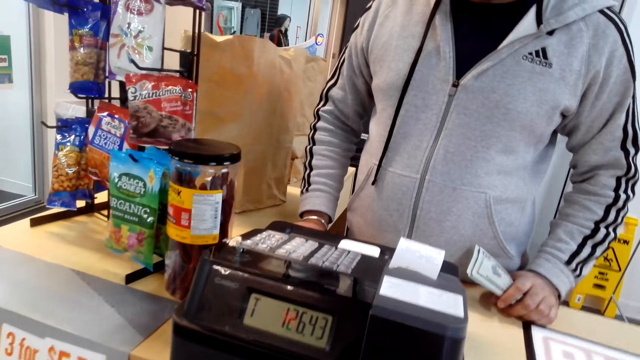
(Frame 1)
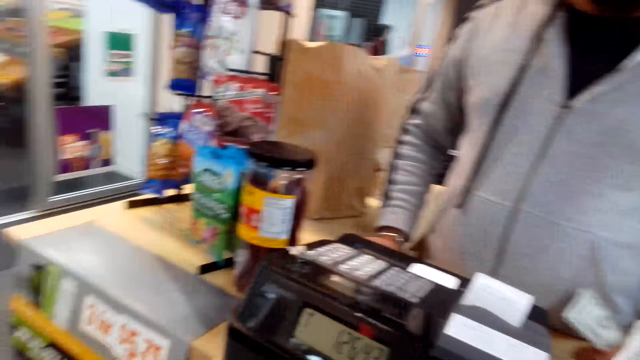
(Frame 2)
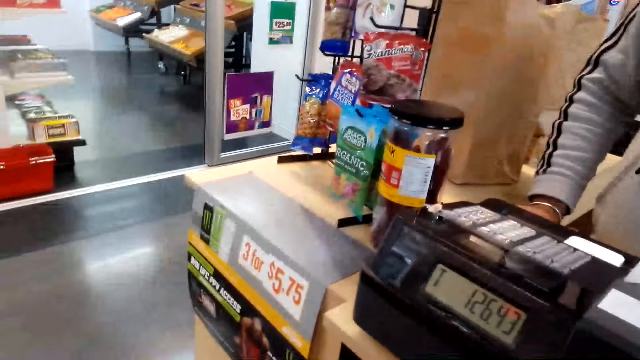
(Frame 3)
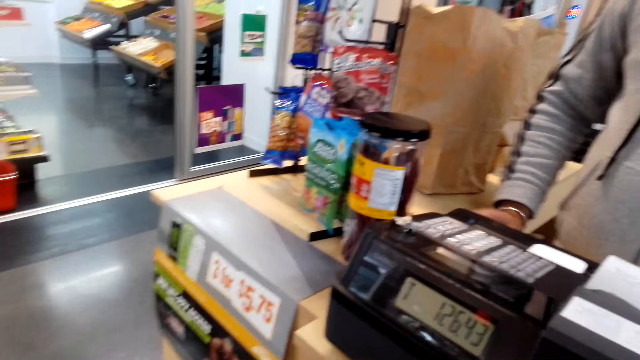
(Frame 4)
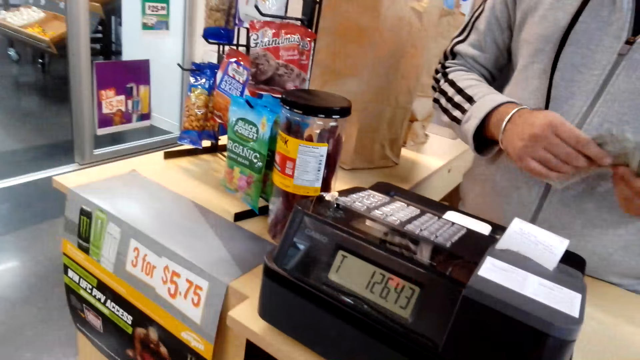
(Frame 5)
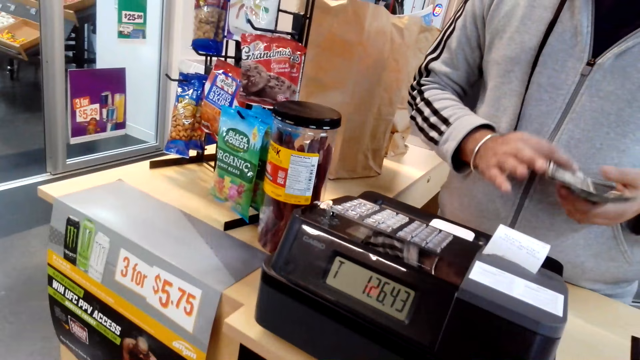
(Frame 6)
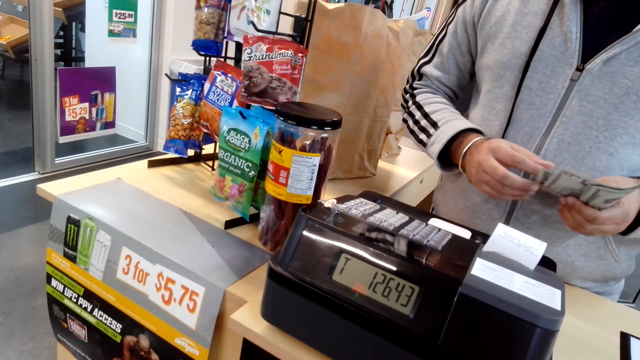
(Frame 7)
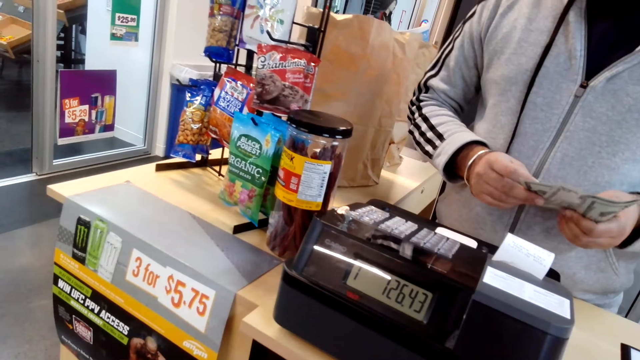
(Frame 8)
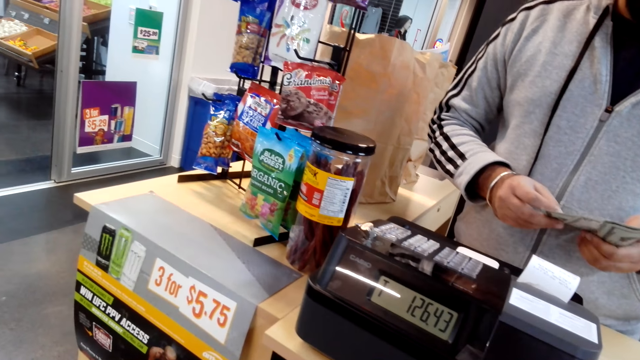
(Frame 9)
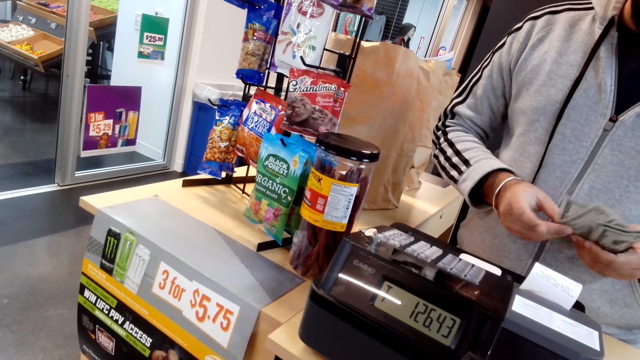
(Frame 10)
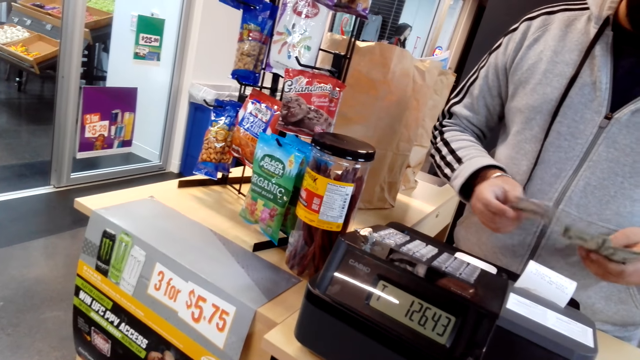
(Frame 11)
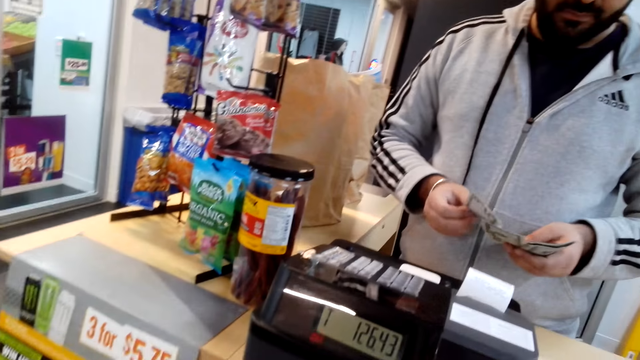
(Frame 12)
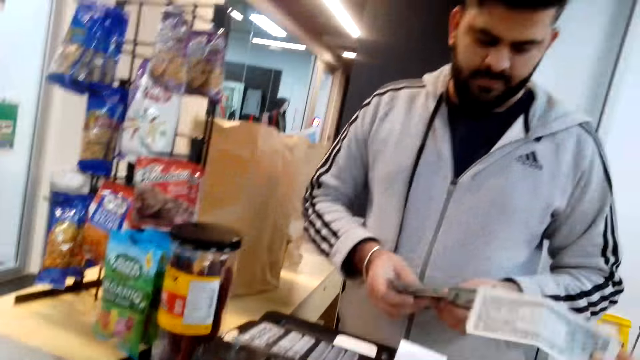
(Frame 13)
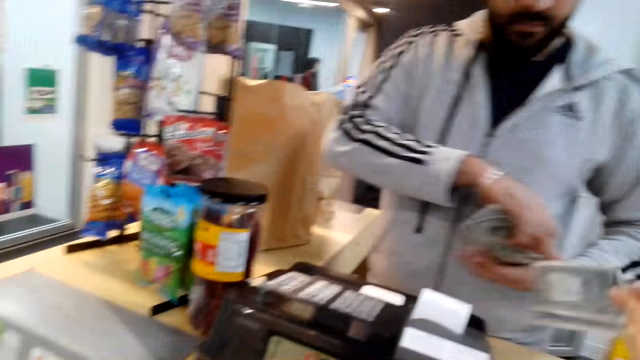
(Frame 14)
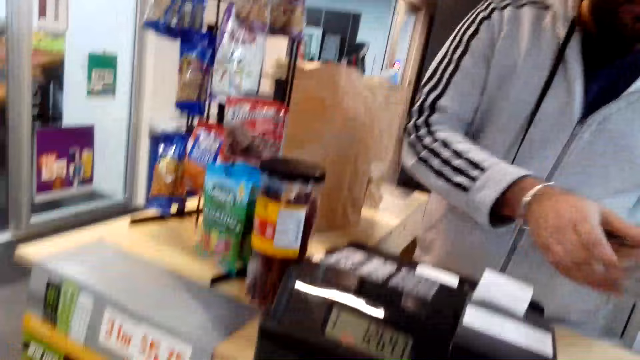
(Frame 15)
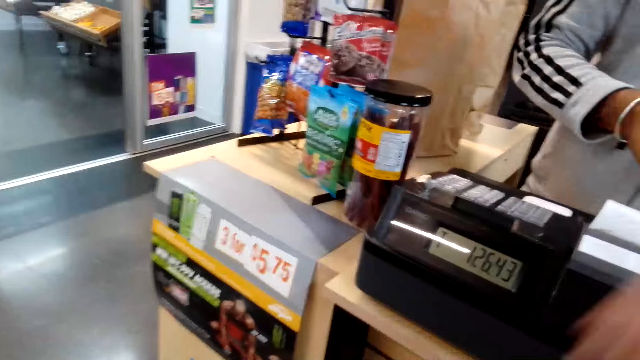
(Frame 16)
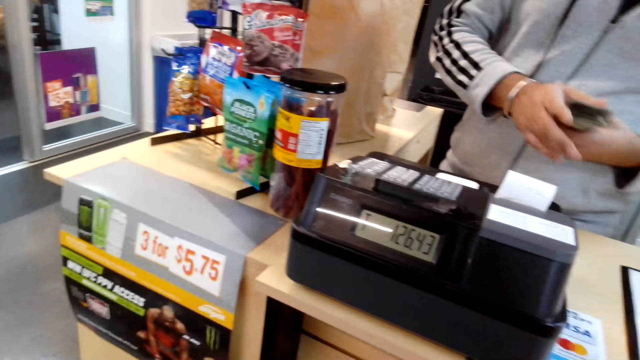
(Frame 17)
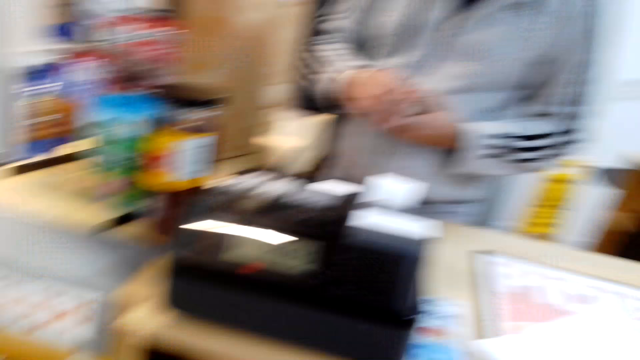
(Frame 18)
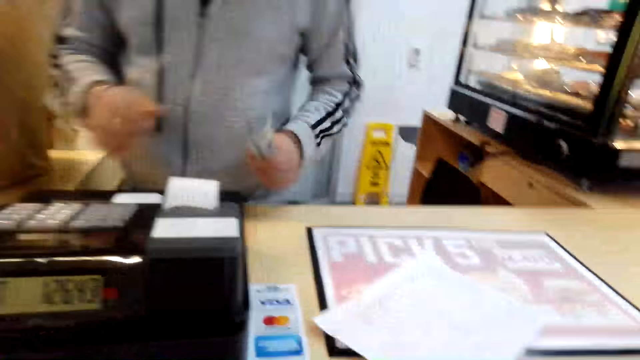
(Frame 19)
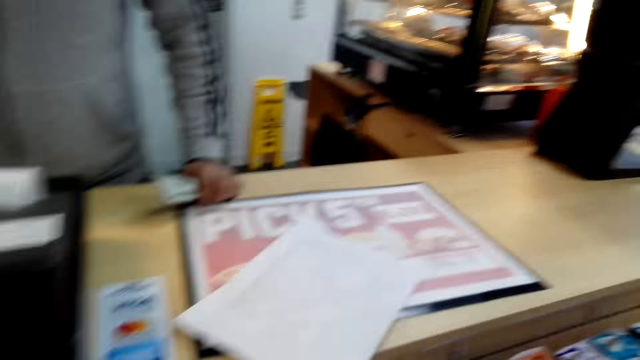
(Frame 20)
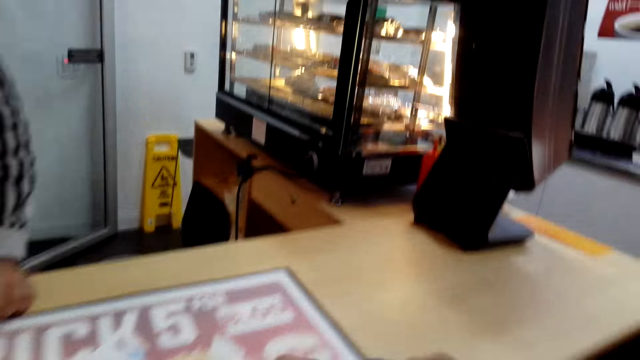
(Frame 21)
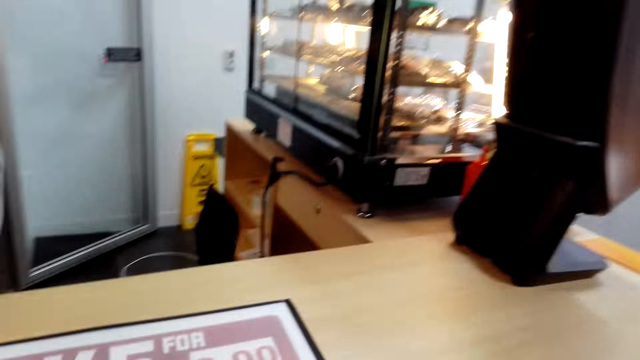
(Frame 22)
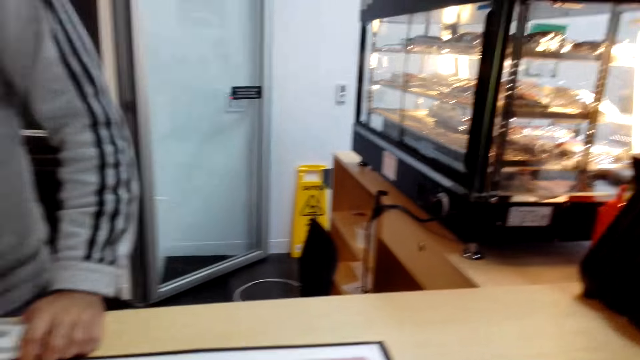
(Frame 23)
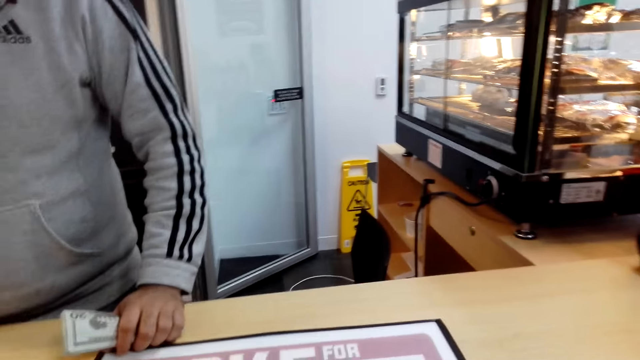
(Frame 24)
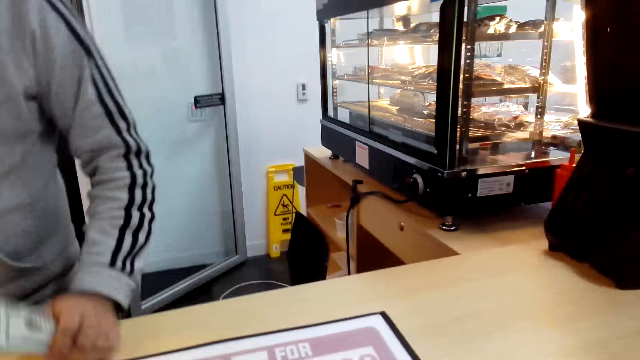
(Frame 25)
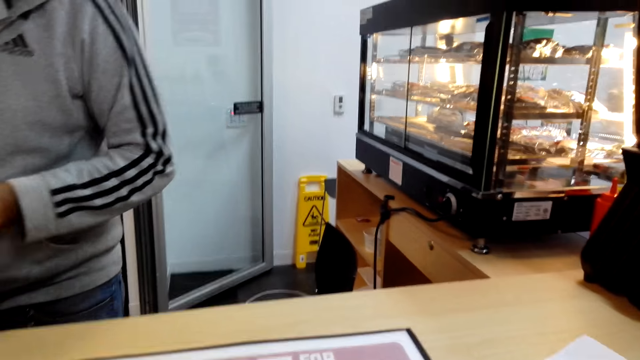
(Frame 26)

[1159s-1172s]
The camera wearer looks around. They give the cashier money. They count money. They pay for the goods. They dialogue with the cashier. They look around the store.

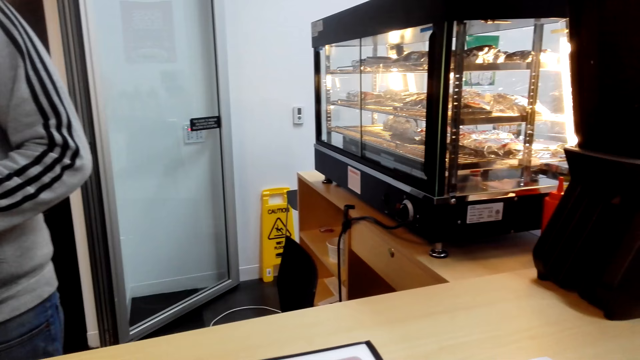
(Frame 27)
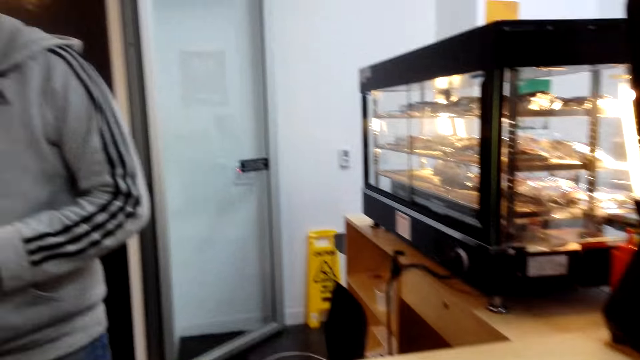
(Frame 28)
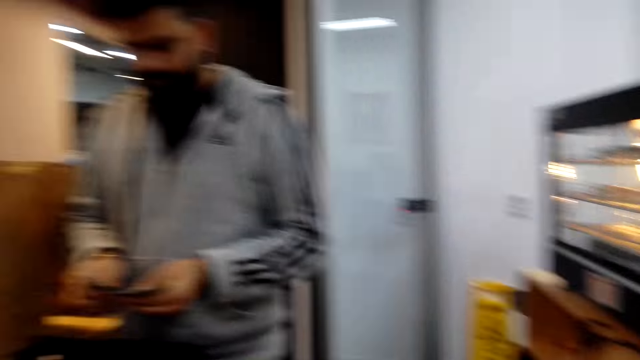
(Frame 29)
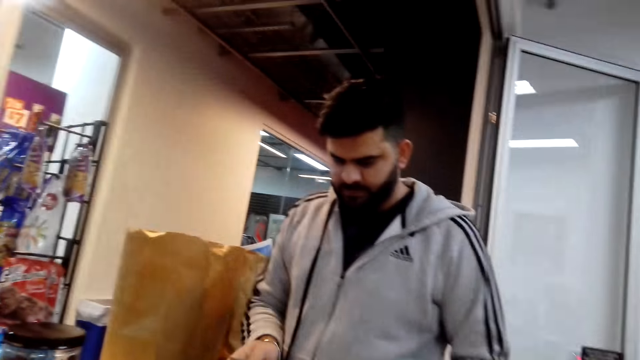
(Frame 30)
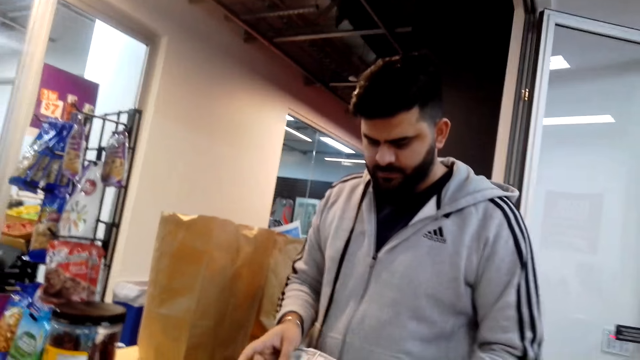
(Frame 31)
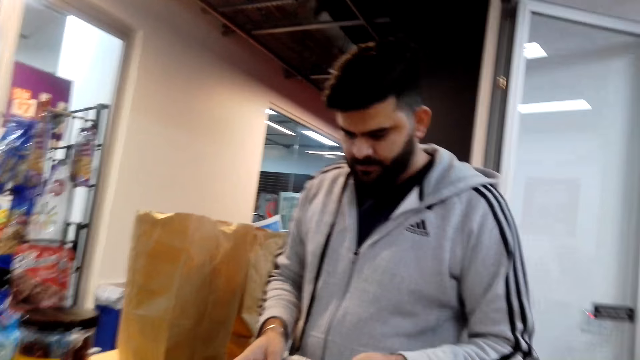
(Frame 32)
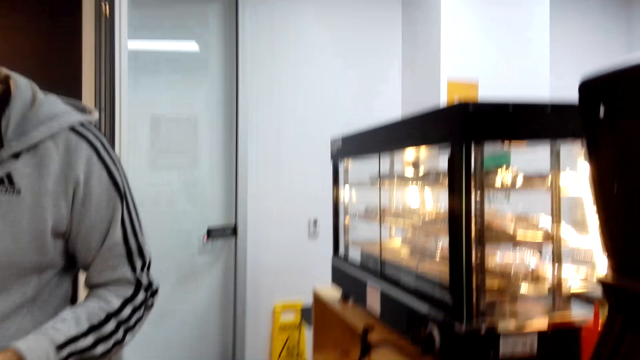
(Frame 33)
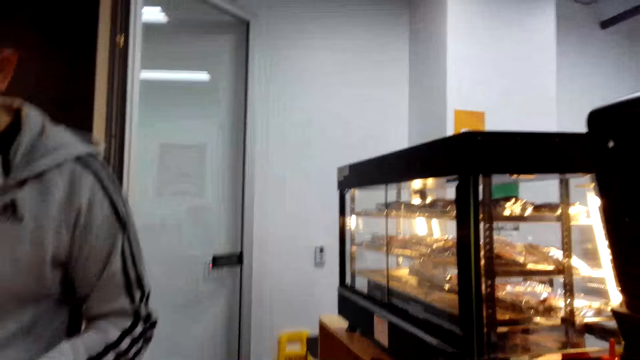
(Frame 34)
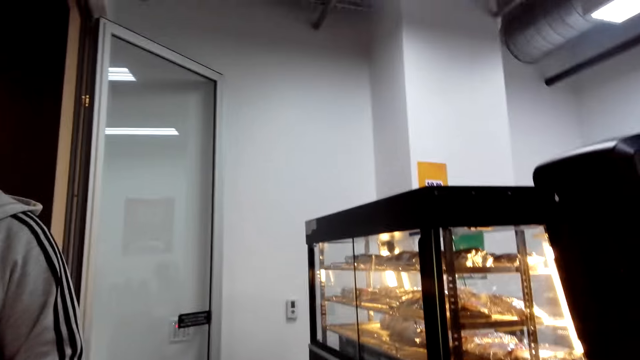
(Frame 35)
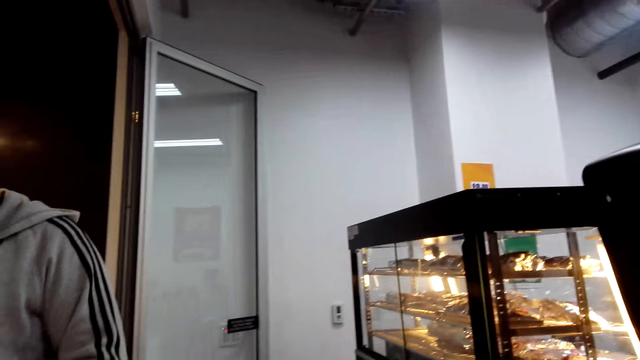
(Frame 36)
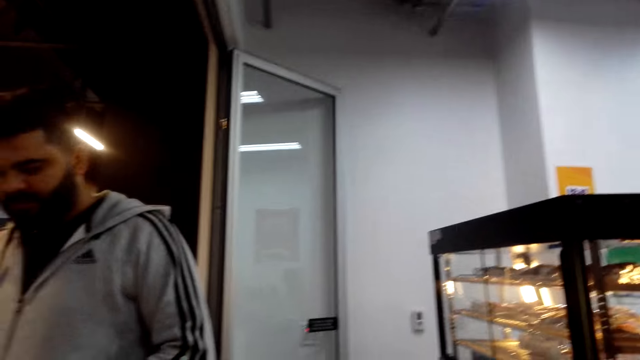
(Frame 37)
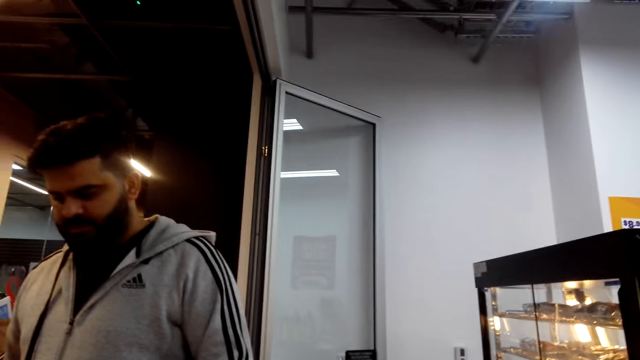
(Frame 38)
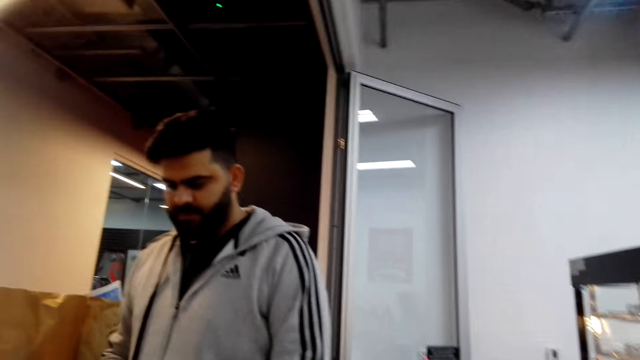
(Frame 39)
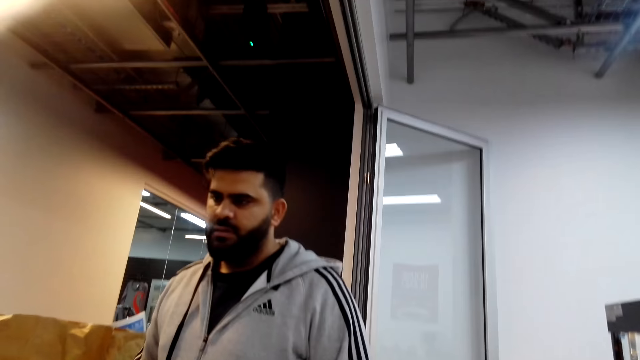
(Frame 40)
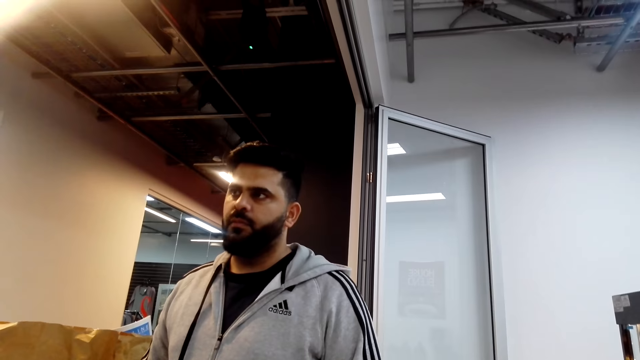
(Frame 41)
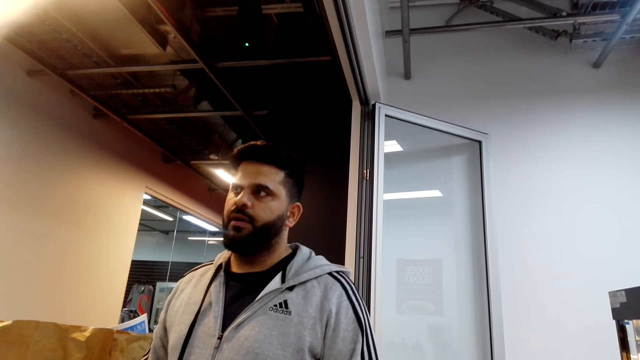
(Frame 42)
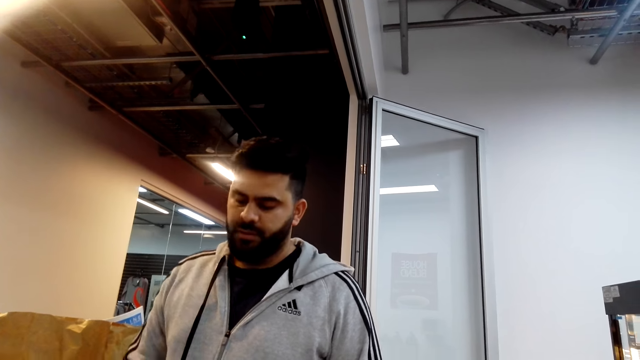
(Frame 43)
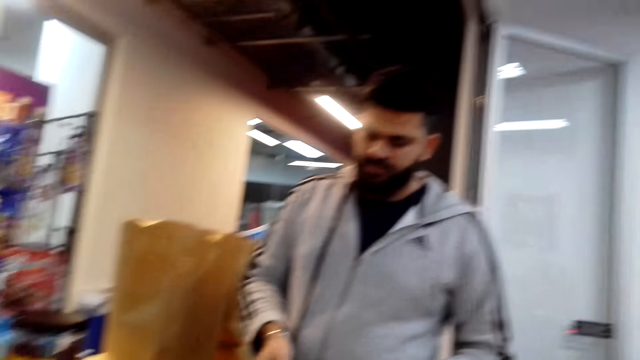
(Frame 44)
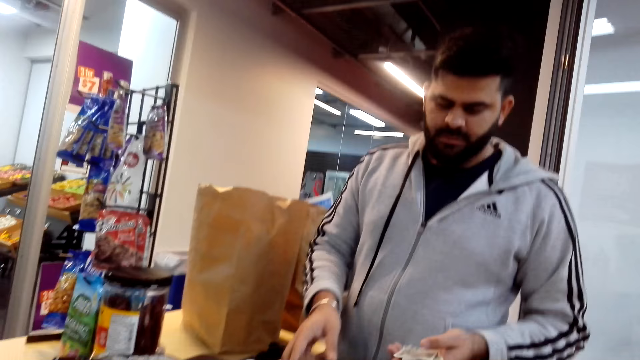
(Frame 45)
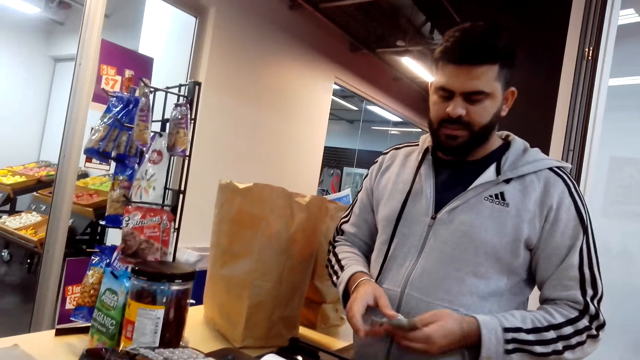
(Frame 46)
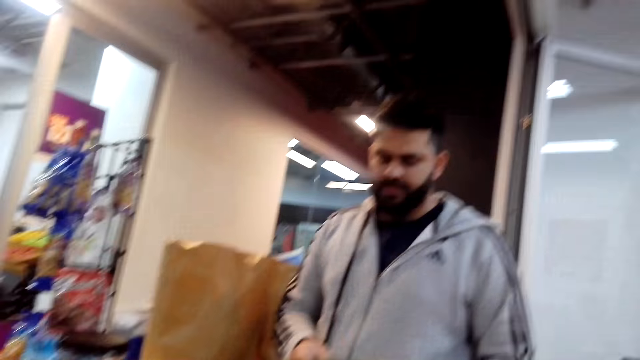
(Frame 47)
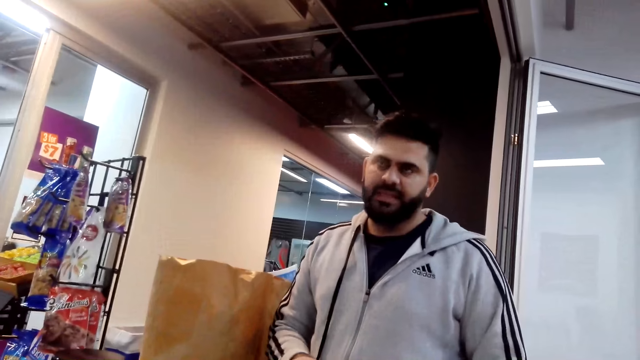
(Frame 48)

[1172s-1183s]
The camera wearer dialogues with the cashier. They talk. The cashier counts the balance. The camera wearer talks. The cashier talks.
